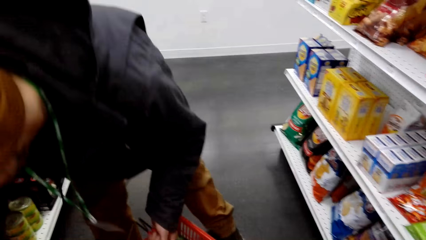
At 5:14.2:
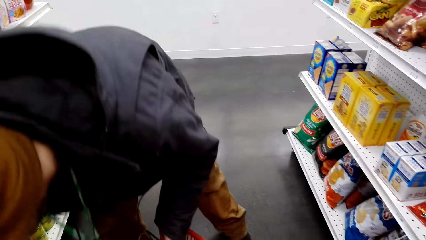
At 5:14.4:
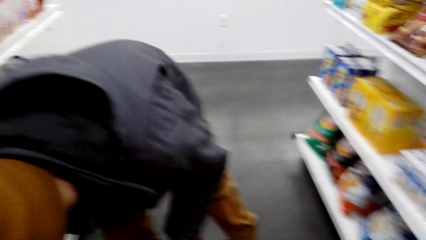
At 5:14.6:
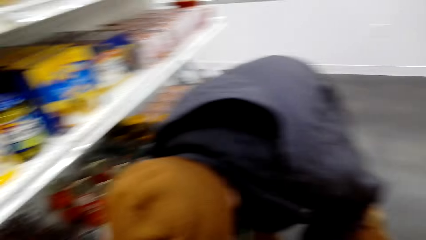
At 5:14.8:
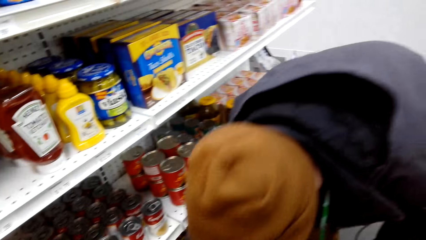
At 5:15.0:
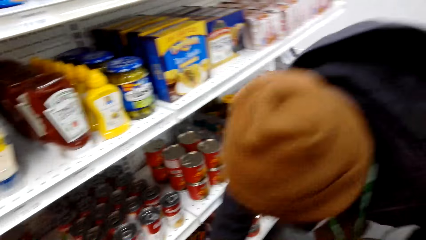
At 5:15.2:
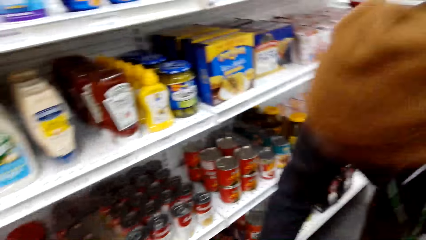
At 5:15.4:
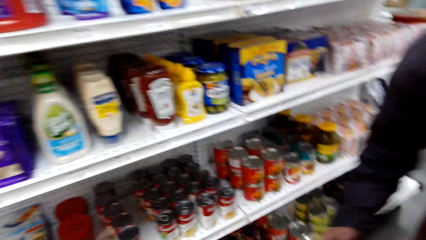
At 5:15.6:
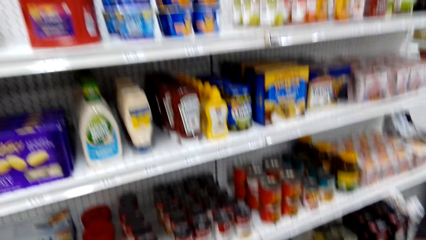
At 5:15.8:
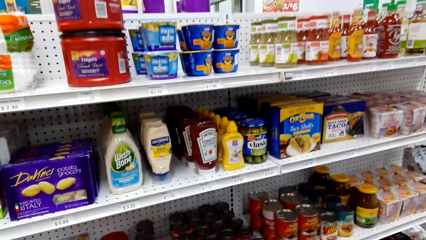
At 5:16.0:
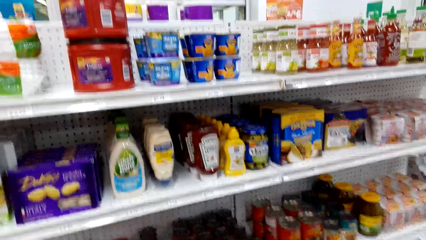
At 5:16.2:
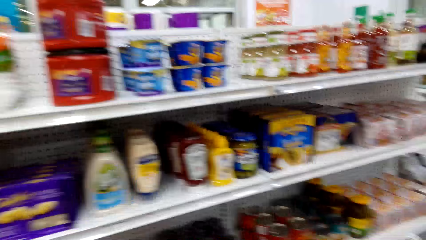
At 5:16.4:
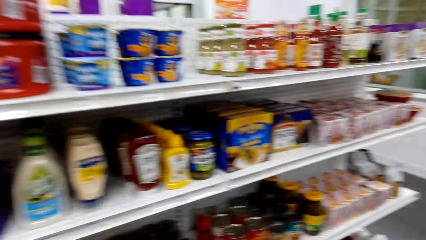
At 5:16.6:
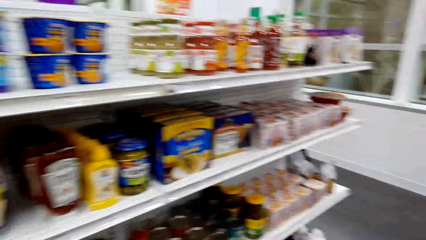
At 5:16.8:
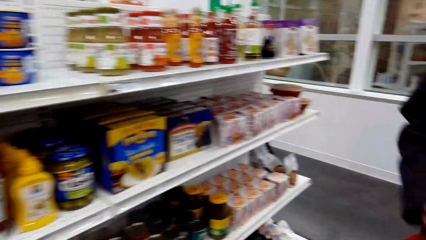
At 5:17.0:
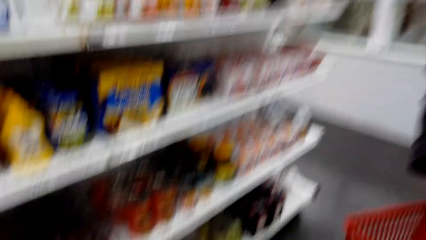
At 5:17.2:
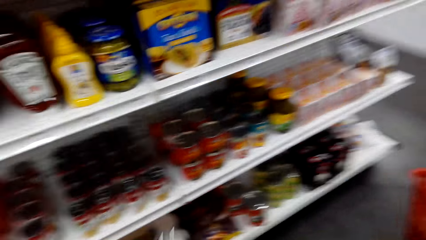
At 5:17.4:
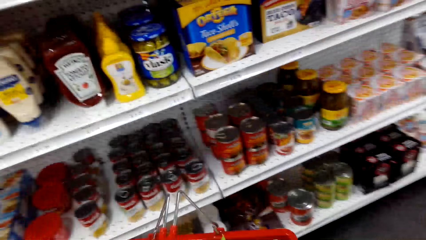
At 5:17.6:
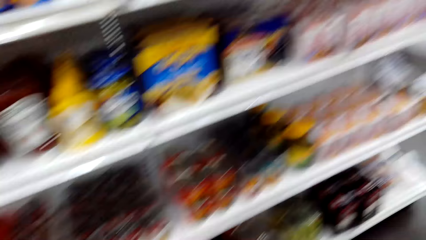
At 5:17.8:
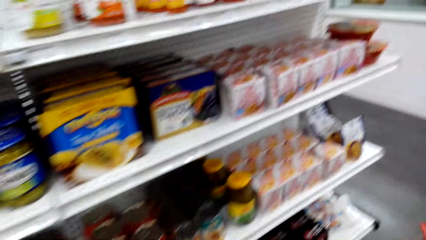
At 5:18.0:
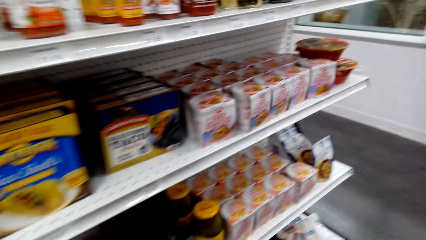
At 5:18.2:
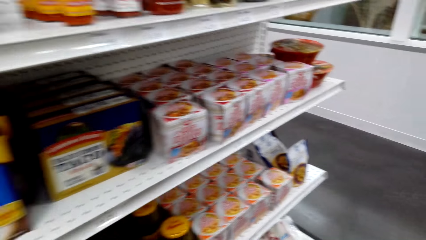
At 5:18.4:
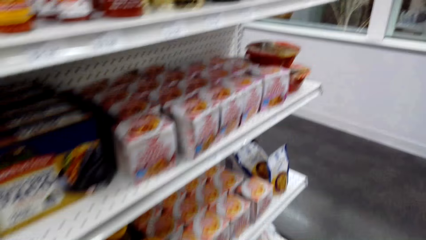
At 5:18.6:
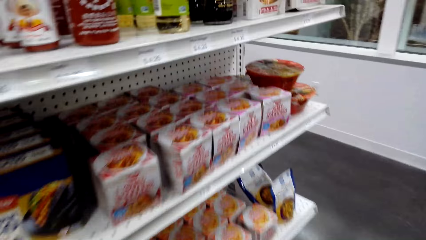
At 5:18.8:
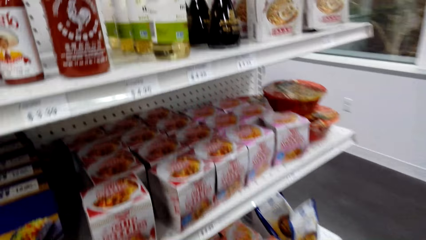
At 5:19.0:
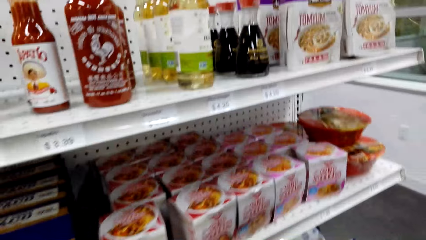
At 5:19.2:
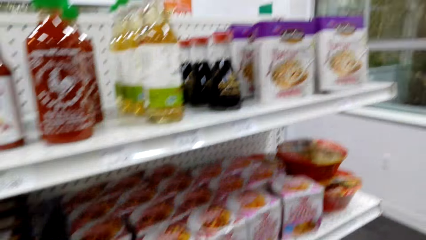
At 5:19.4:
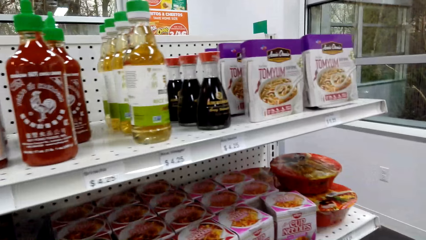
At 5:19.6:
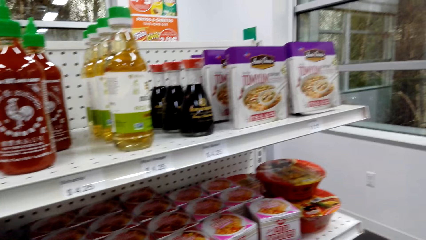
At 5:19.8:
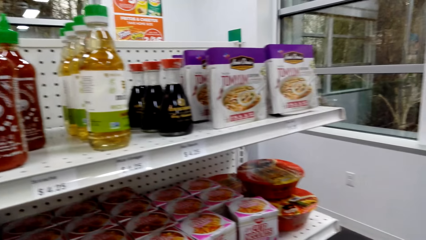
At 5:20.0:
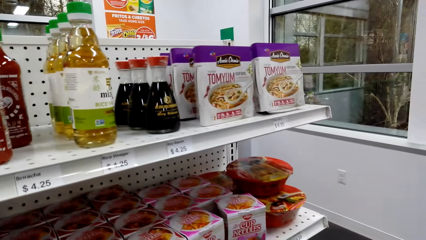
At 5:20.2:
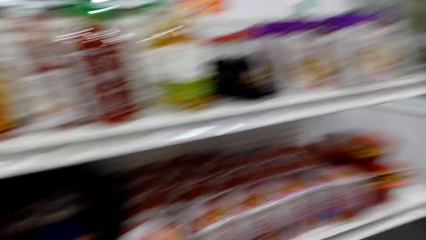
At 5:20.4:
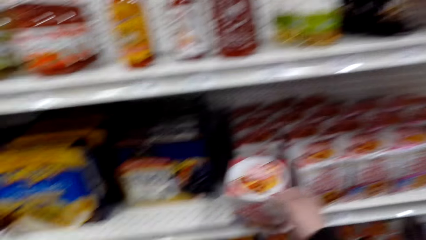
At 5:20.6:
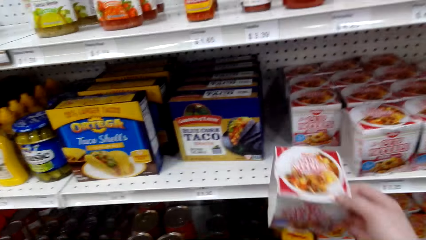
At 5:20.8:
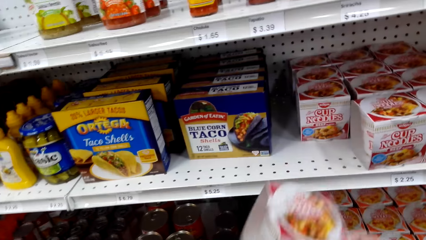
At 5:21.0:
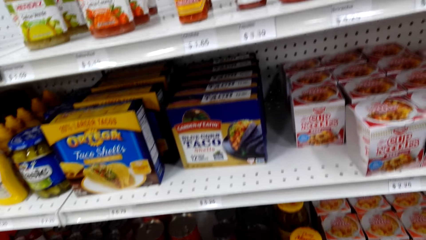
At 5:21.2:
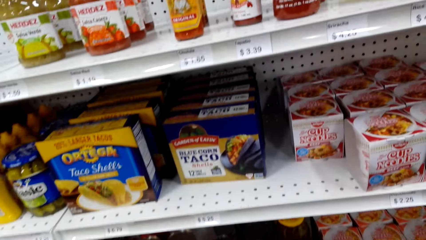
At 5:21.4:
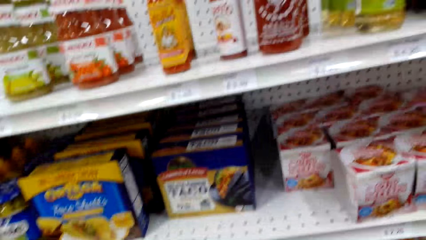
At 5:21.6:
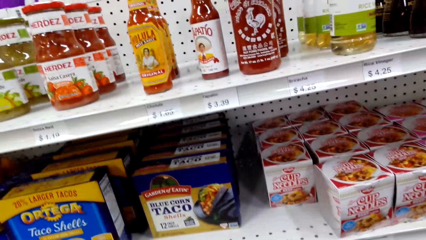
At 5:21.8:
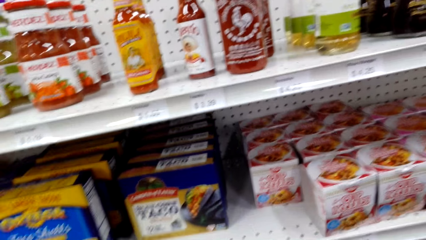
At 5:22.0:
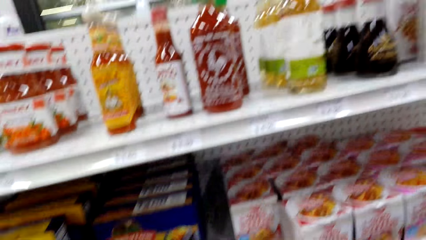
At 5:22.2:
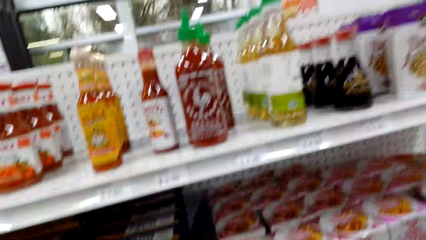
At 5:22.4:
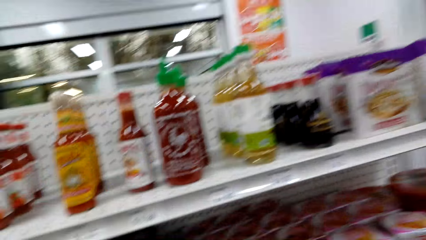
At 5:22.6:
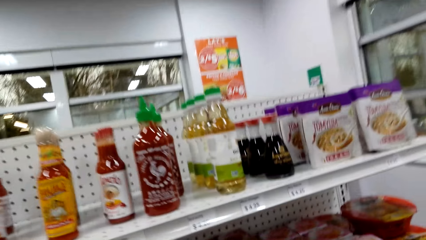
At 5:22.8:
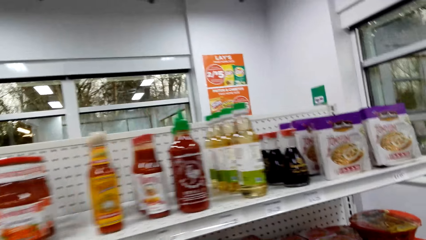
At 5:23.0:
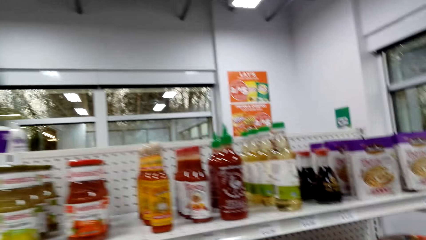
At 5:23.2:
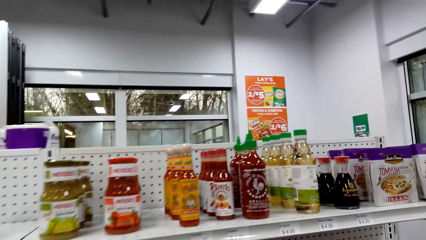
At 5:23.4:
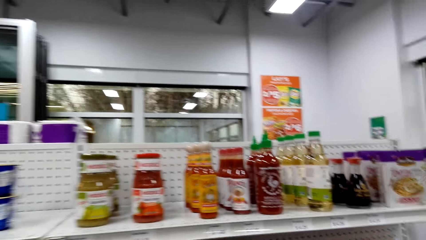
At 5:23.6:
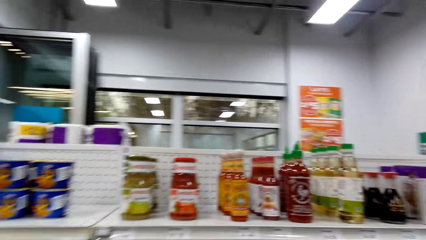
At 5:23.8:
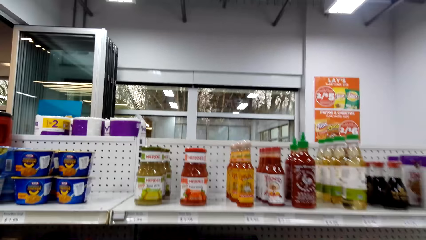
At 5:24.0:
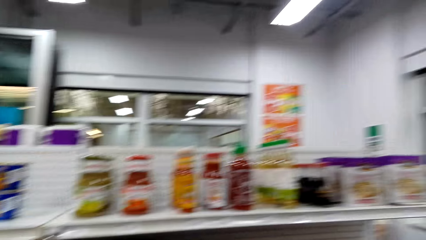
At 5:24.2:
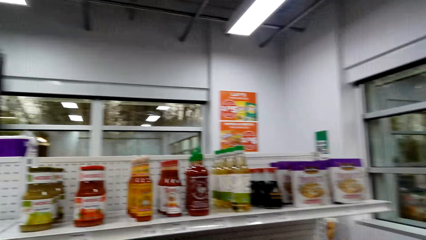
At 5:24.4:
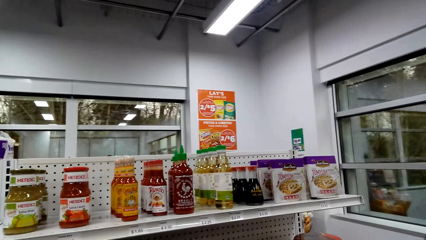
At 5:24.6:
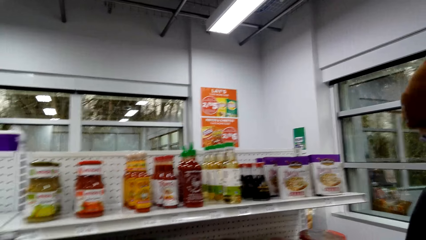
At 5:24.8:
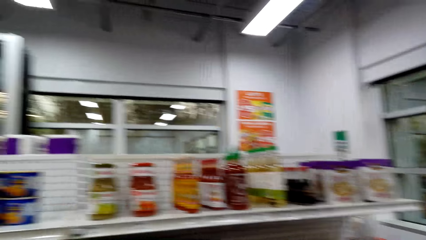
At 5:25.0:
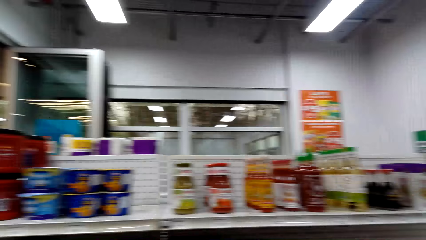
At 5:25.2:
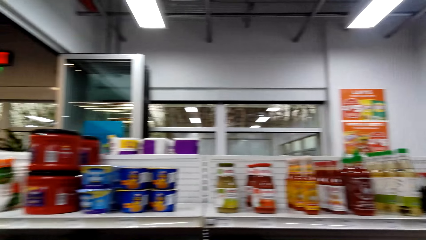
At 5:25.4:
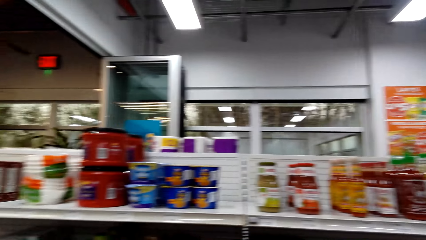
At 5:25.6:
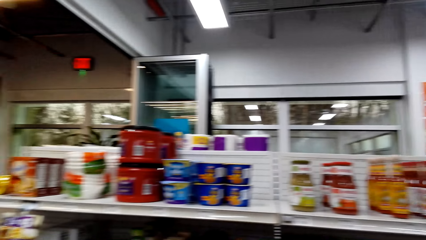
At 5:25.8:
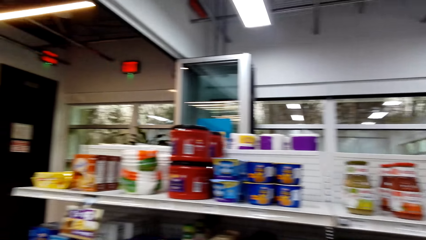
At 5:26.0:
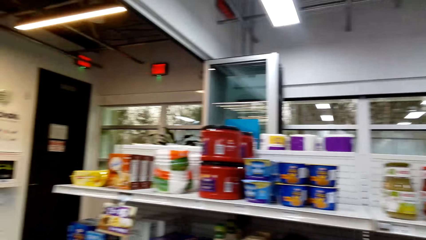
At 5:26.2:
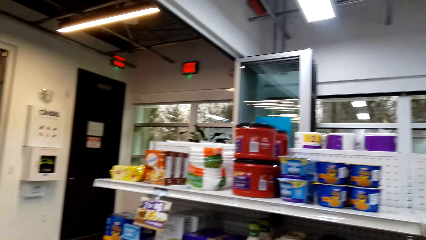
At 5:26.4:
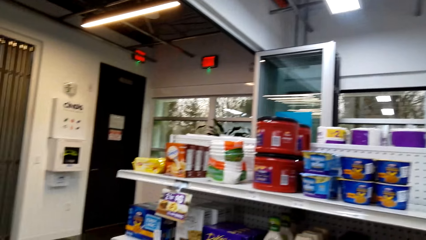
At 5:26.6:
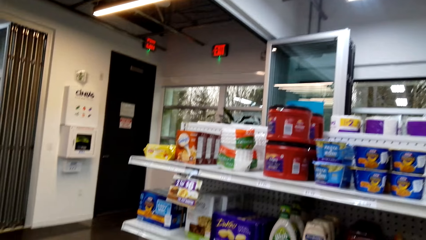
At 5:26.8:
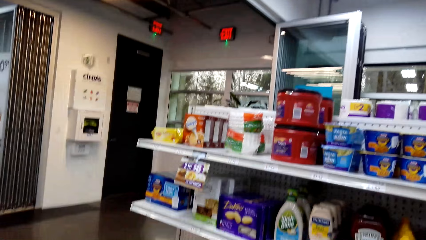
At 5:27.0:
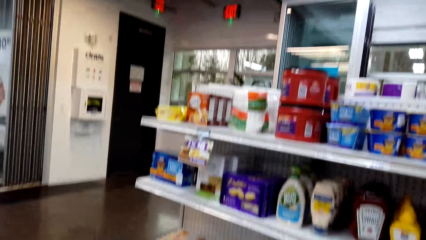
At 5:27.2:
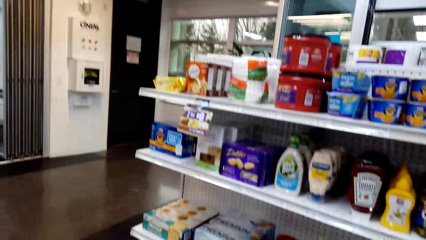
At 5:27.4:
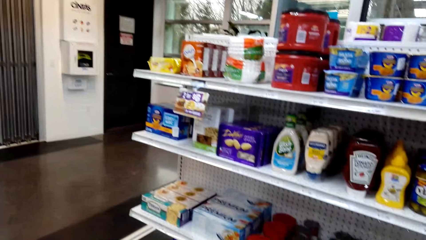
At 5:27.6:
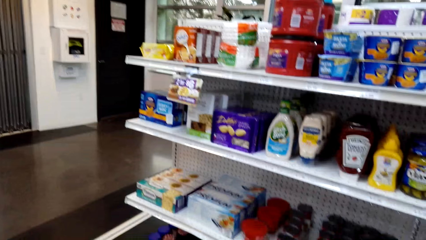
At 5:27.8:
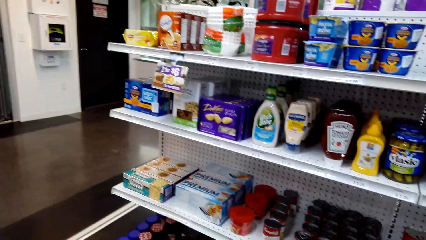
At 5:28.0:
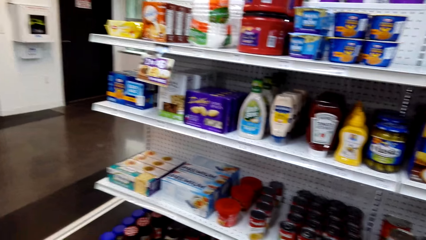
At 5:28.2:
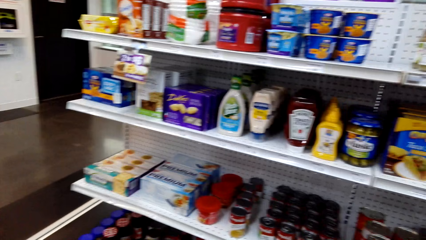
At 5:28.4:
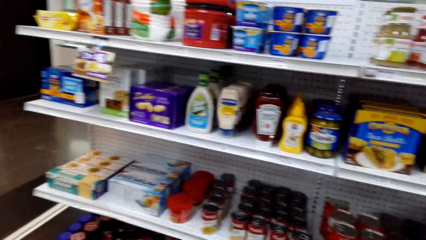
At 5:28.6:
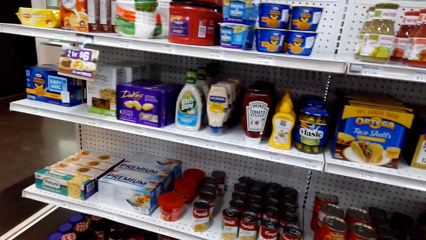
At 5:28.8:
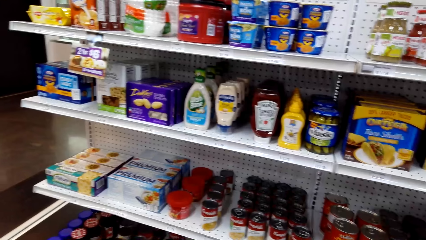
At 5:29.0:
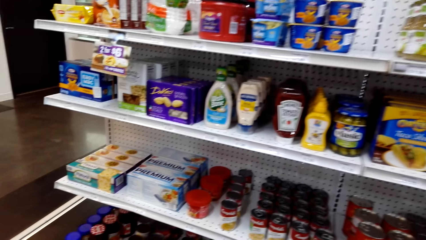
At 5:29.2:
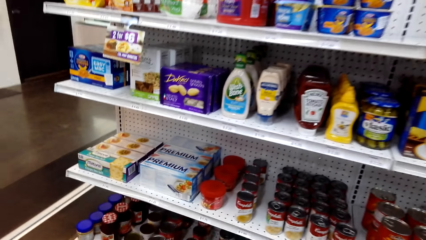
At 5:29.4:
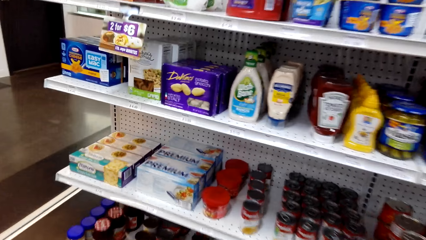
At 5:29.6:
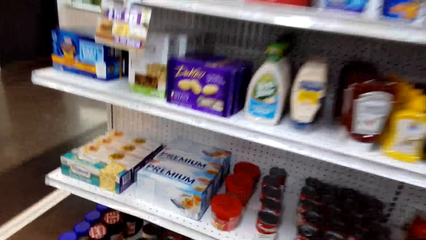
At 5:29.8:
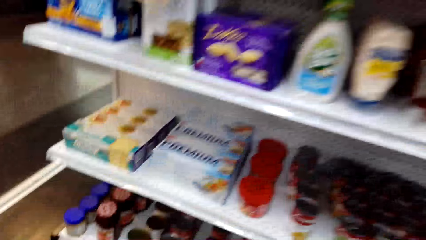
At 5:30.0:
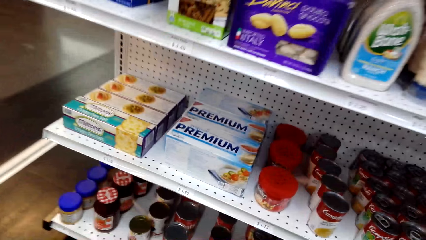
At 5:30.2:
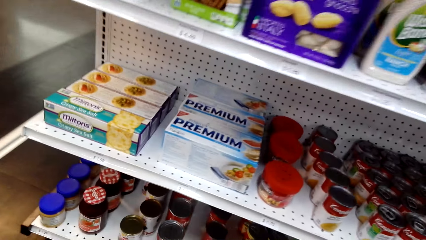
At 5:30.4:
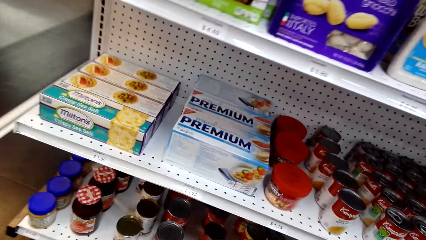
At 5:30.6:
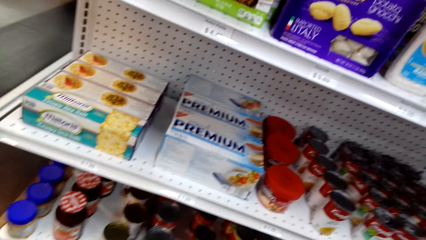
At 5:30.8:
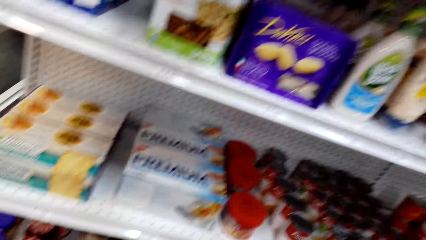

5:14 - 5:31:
A man picks something. The camera wearer dialogues with the man. They look around the store shelf. They pick a pack of cup noodles from the shelf. They look around the store shelf.
